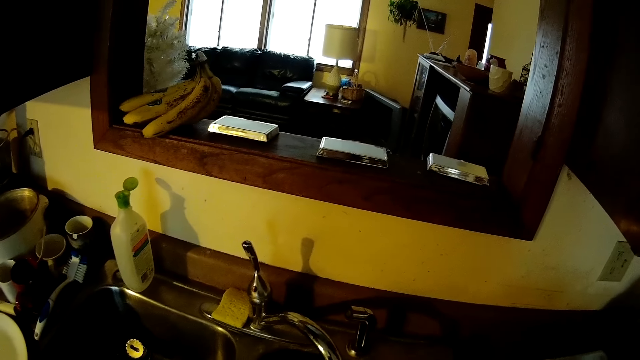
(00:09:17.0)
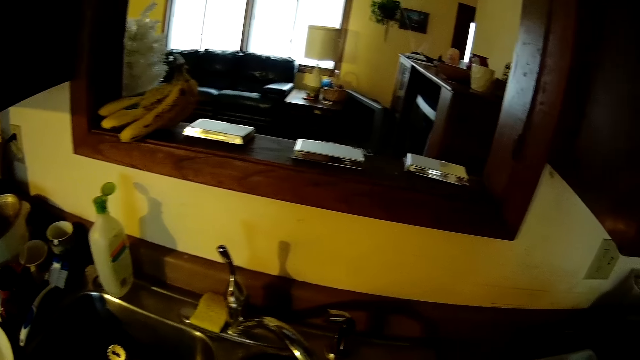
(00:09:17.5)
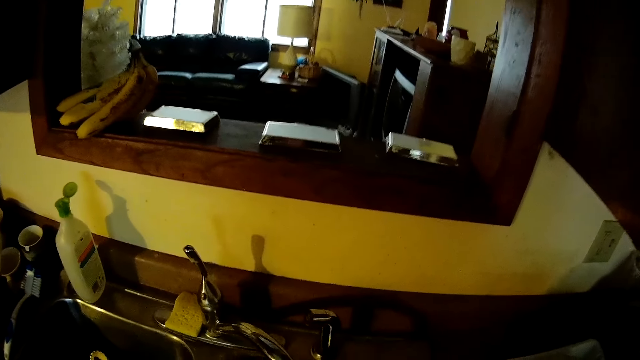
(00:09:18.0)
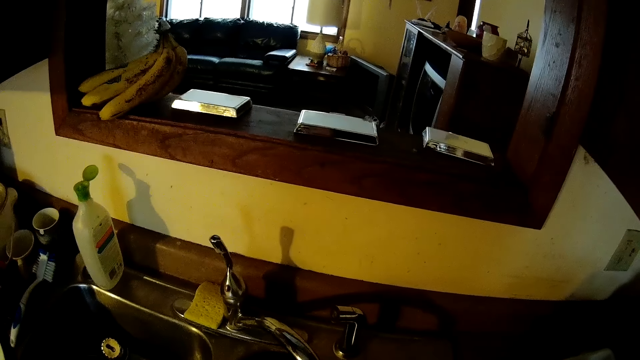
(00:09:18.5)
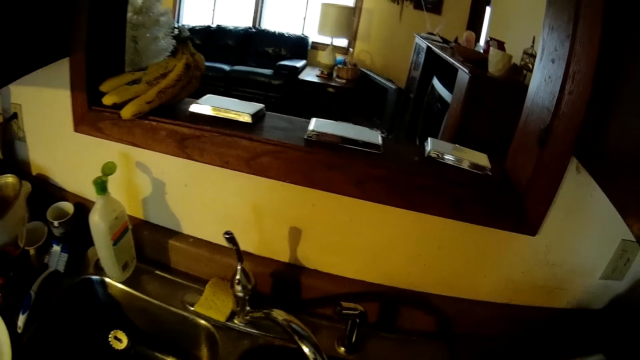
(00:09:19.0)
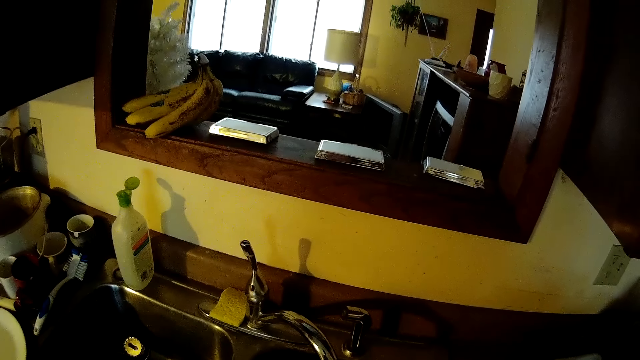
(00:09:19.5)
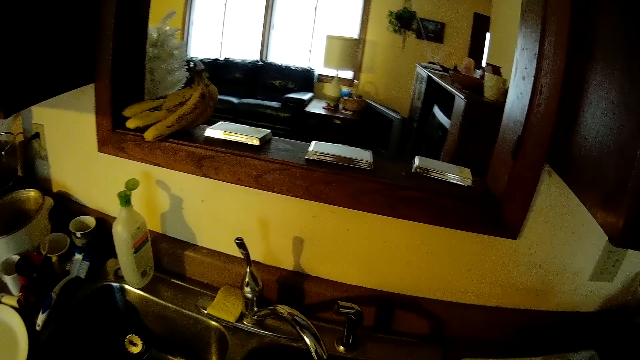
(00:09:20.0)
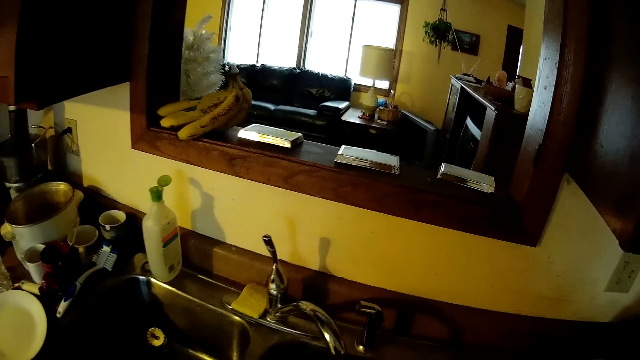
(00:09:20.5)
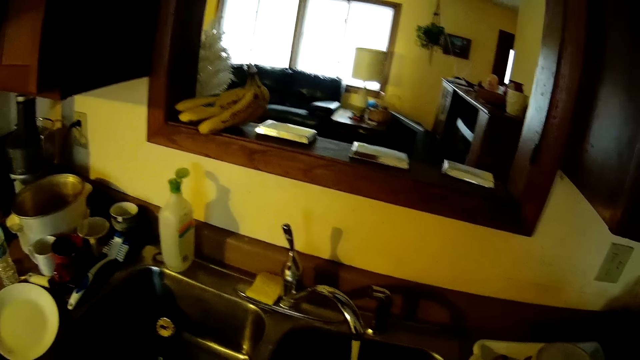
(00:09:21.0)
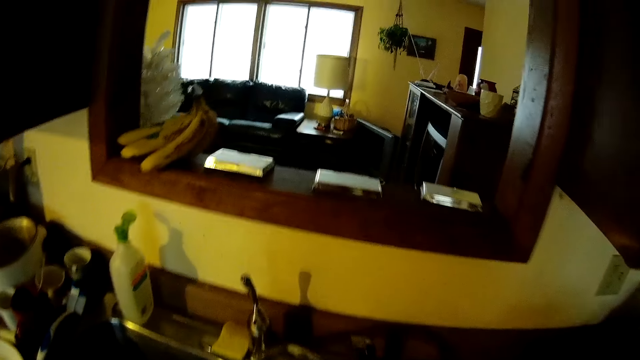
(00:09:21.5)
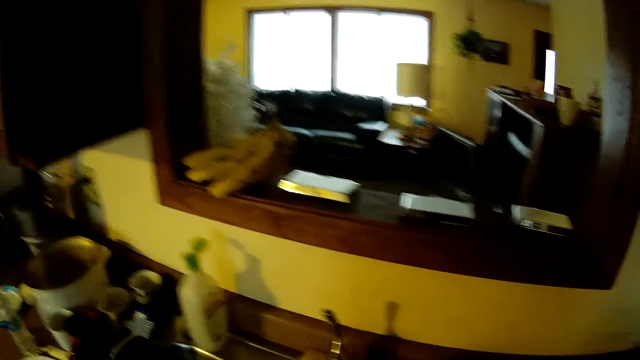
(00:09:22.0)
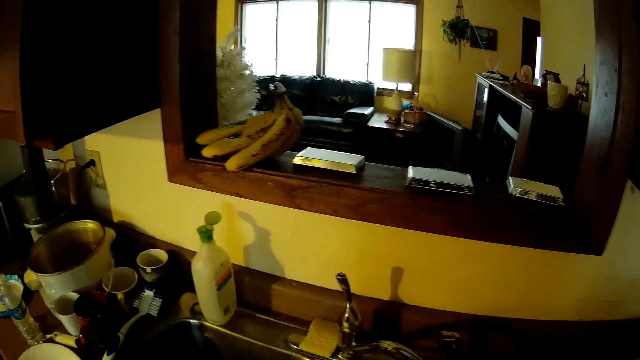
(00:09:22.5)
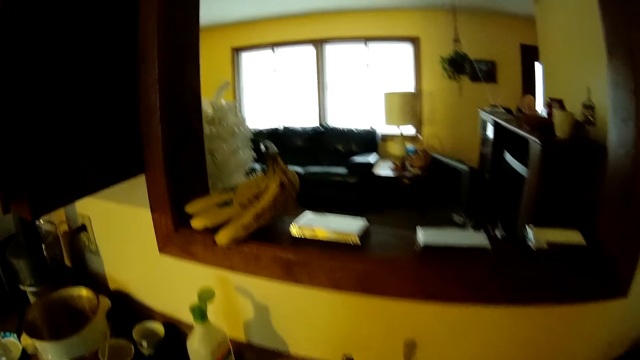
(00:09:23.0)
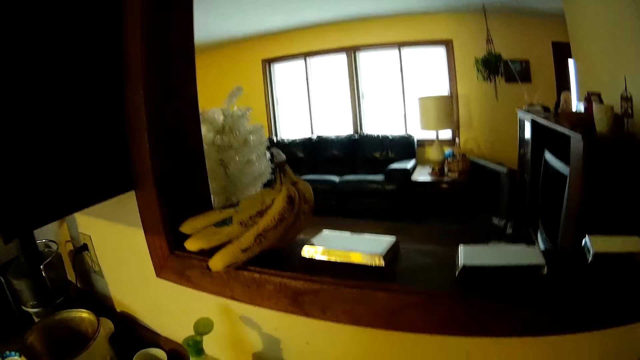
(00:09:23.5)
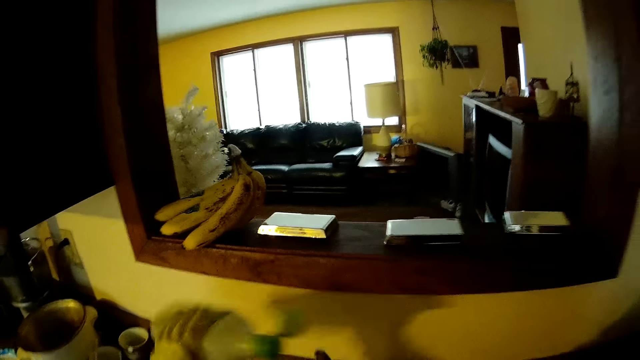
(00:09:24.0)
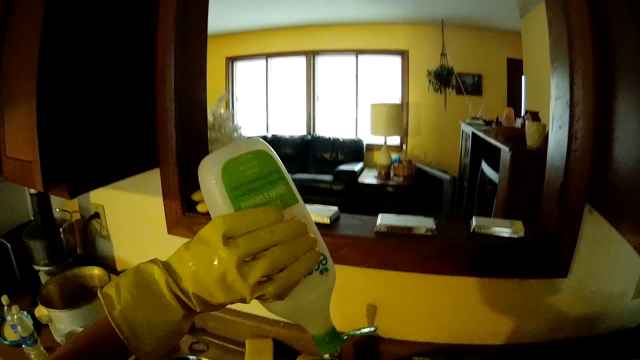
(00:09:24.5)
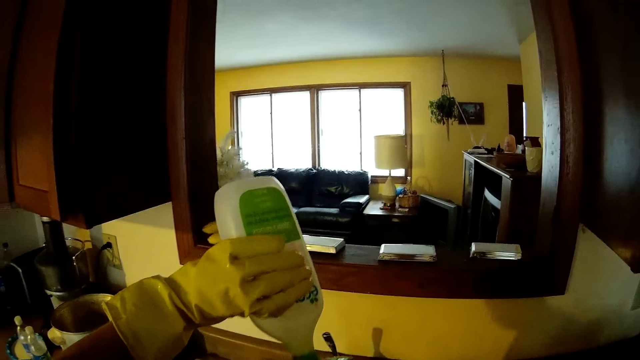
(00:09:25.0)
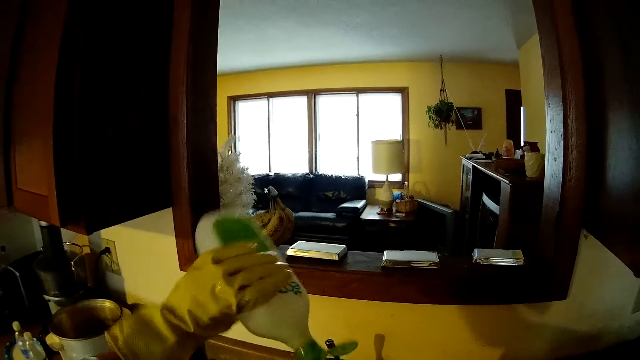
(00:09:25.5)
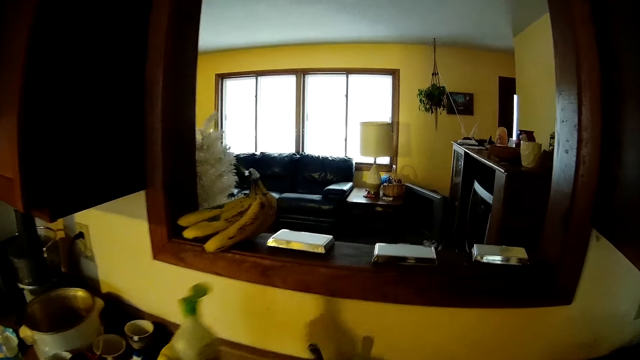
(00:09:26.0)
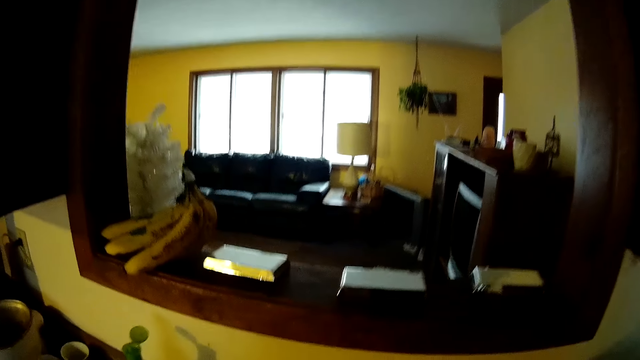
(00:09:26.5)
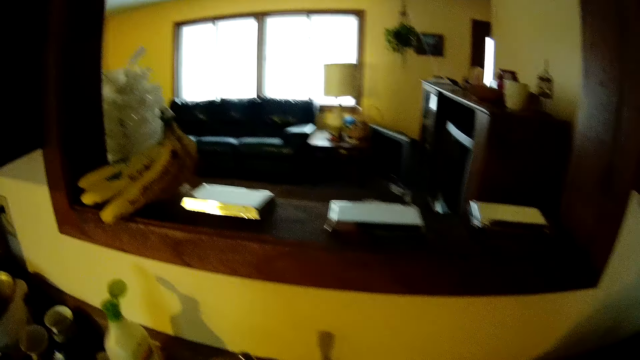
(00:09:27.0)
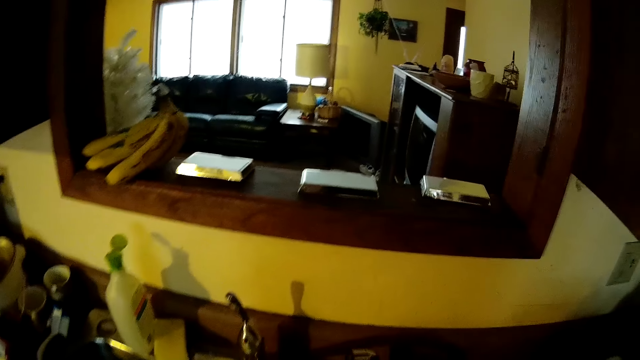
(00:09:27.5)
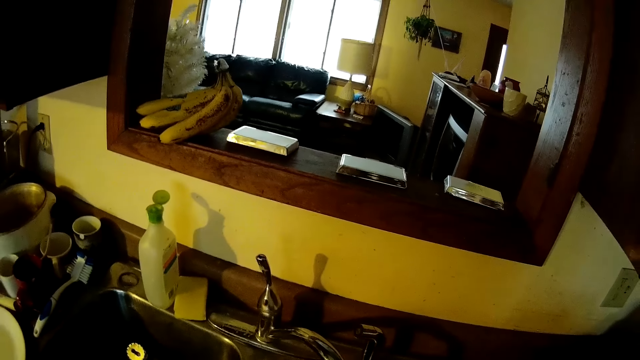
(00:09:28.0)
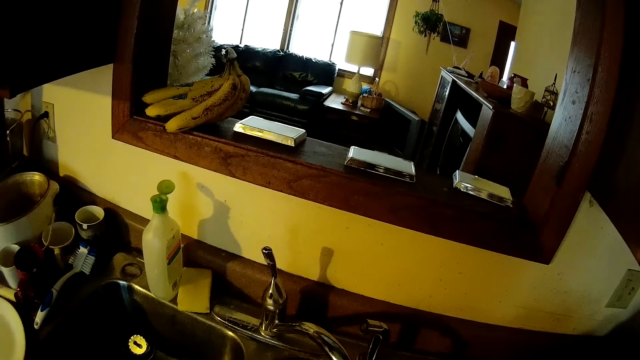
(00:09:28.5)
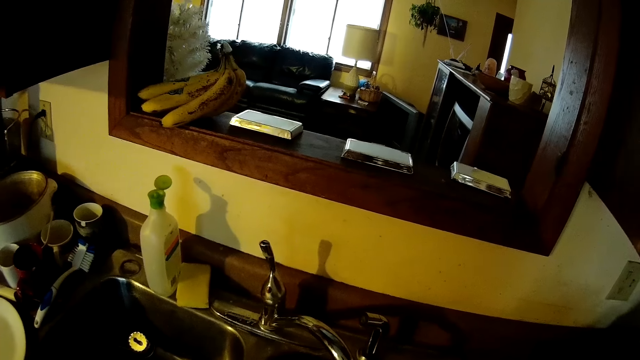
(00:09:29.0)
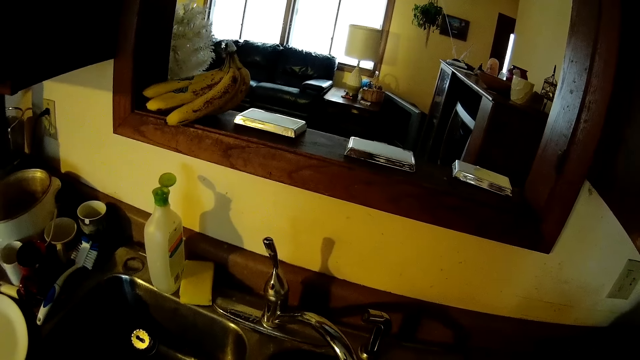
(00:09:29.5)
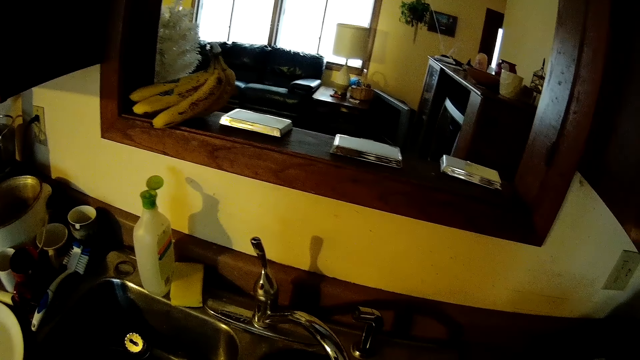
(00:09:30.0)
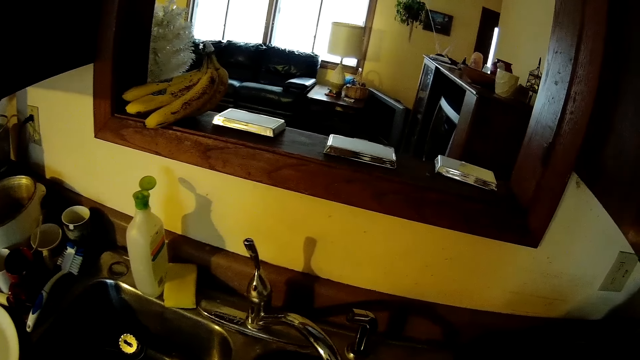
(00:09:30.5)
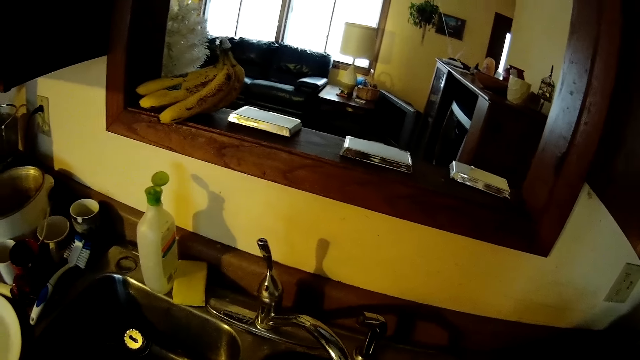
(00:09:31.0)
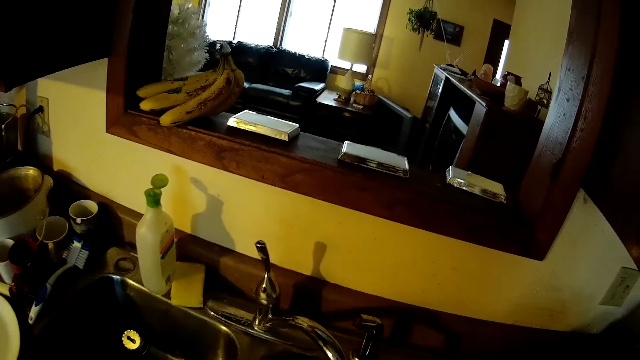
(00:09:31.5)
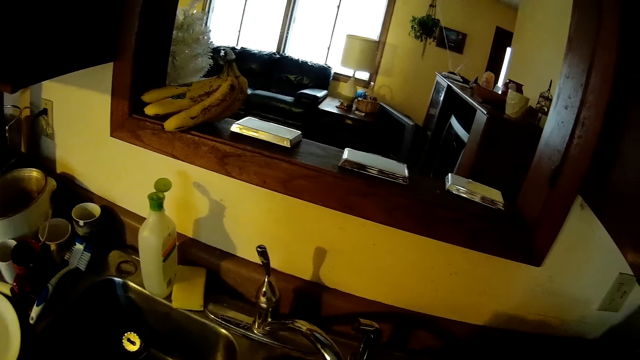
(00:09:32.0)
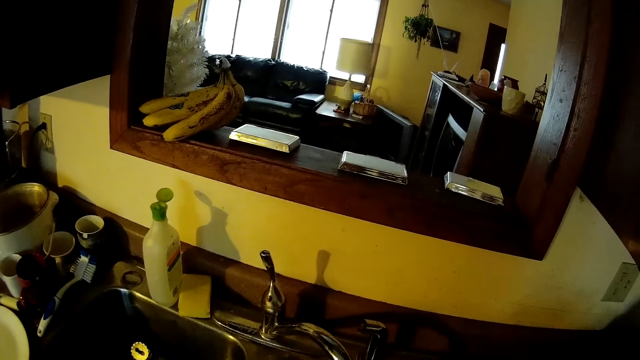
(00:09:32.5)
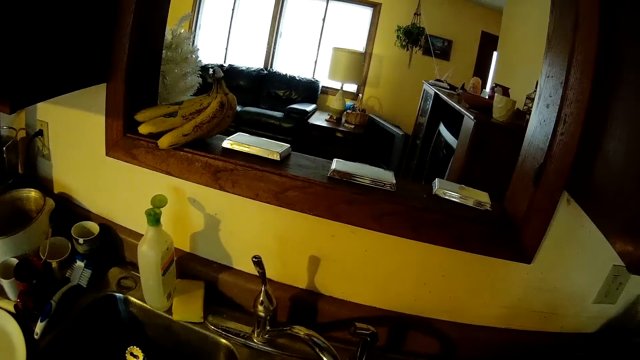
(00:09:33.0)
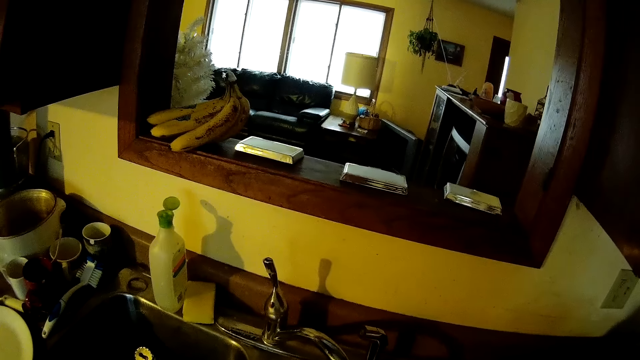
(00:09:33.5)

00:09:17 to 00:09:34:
The camera wearer washes some dishes in the sink. He picks the bottle of soap from the sink with his left hand. He pours the soap on a dish. He drops the bottle of soap on the sink. He looks around the room. He washes the dishes in the sink.

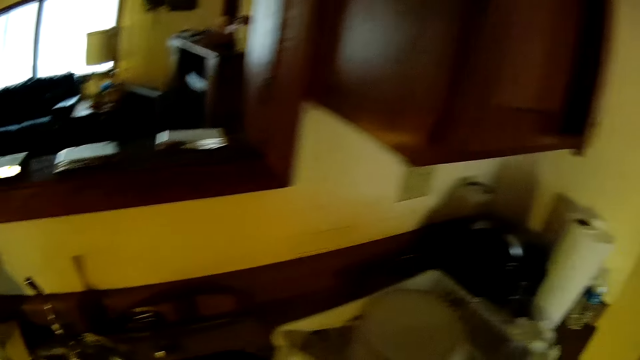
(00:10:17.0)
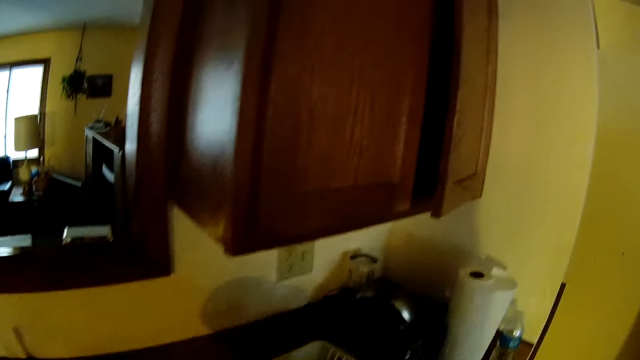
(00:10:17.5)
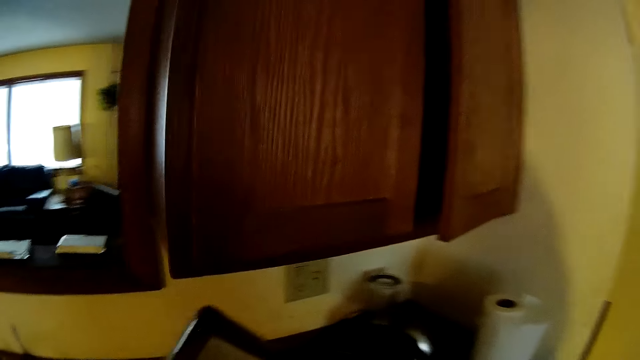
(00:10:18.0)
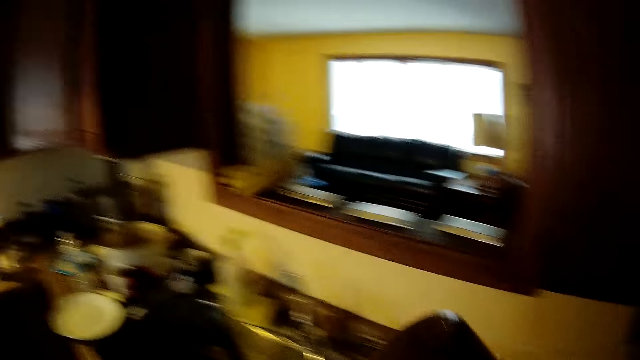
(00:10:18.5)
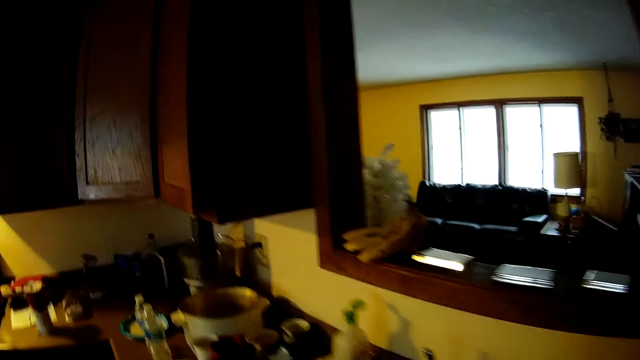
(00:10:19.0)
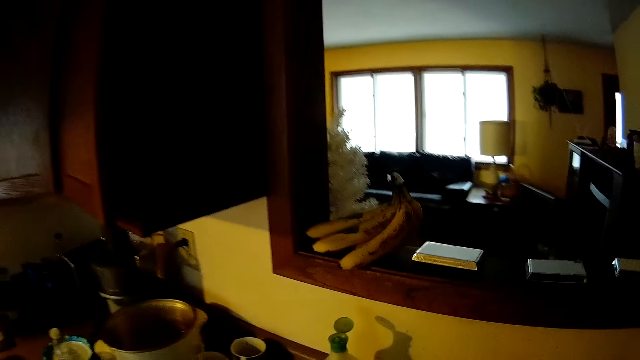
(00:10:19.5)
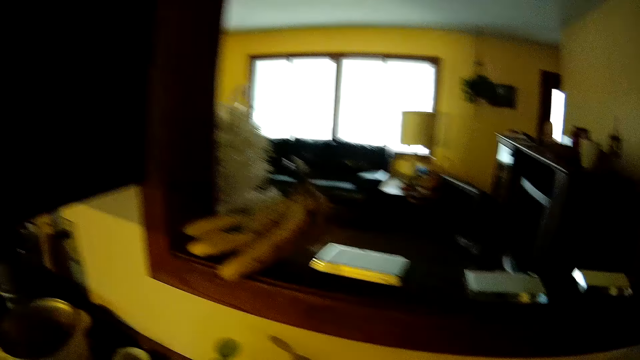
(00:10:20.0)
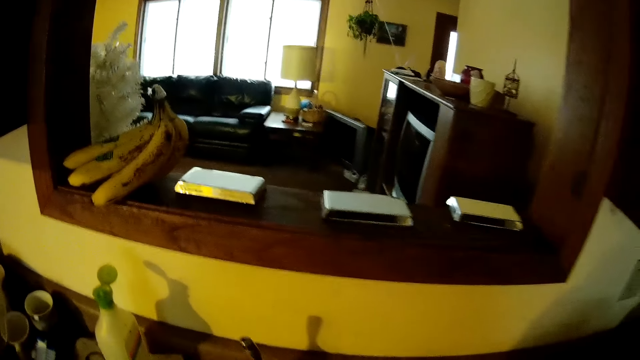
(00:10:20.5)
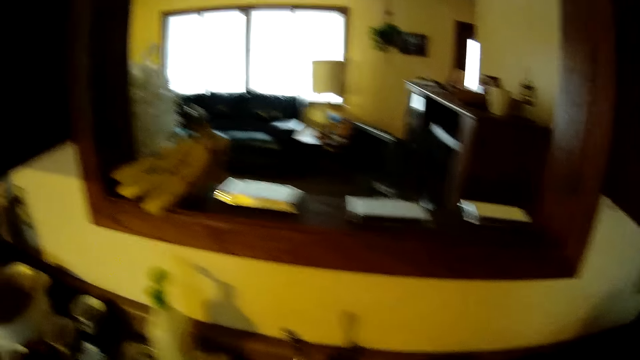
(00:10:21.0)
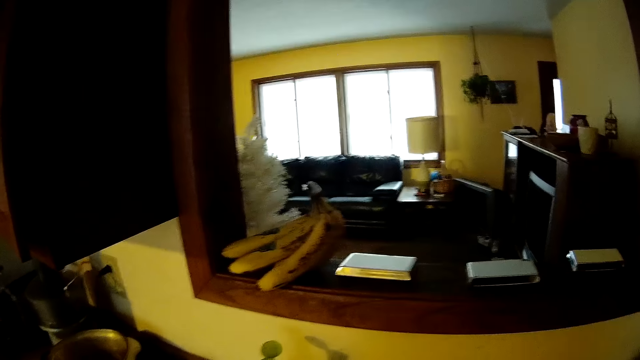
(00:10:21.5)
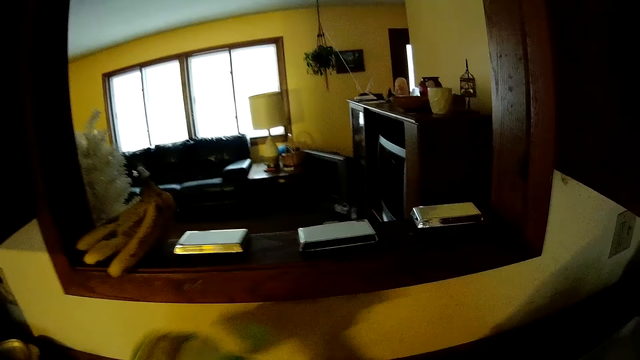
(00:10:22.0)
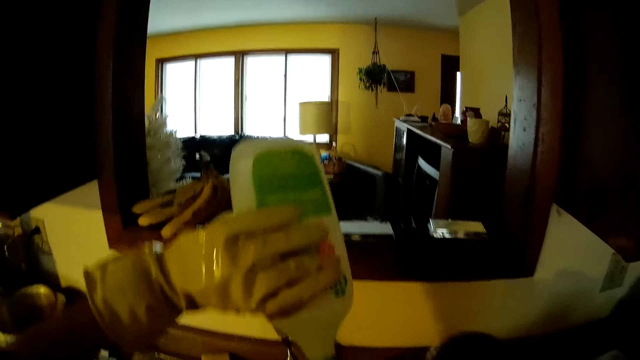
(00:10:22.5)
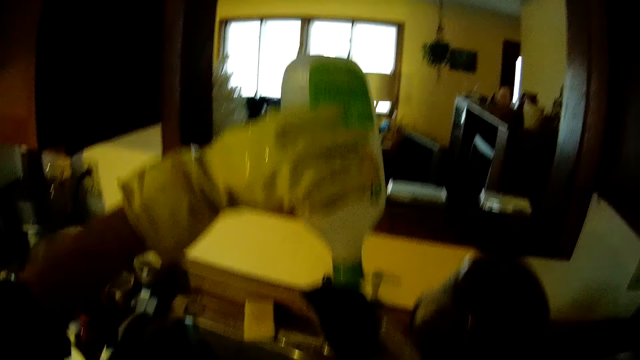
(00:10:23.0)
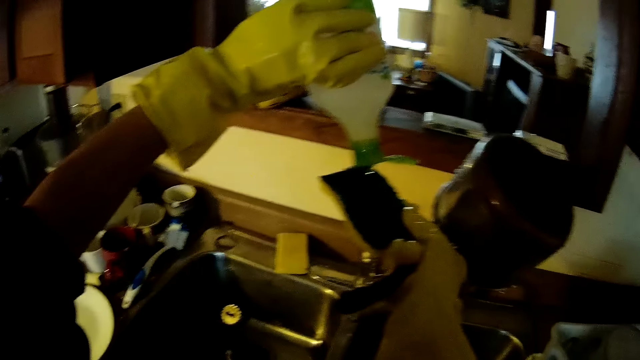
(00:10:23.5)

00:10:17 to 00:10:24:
The camera wearer lifts something. He walks around the kitchen. He picks a pot from a counter with his right hand. He picks the bottle of soap from the sink with his left hand. He pours the soap on a sponge.
